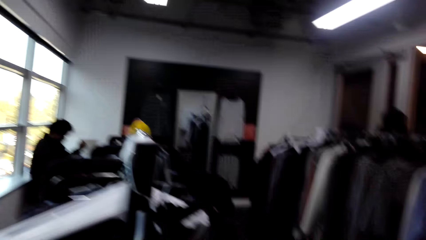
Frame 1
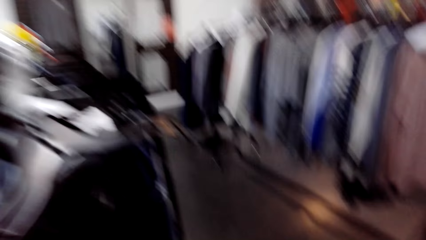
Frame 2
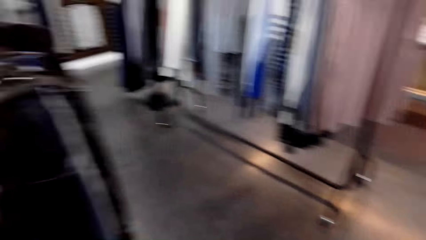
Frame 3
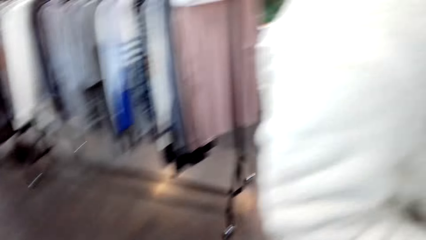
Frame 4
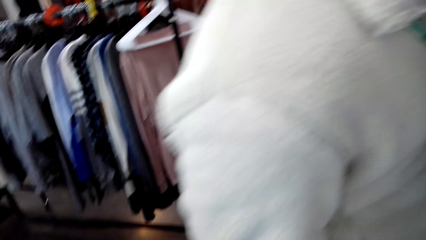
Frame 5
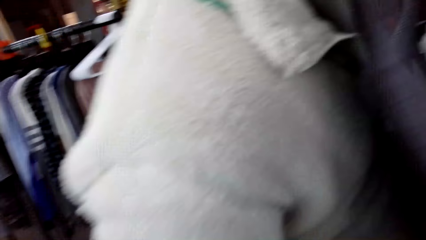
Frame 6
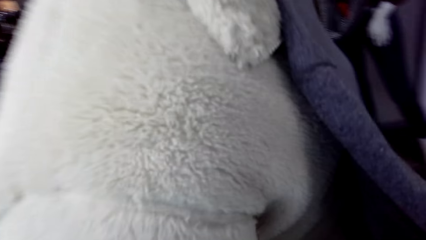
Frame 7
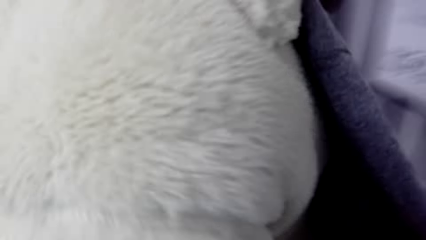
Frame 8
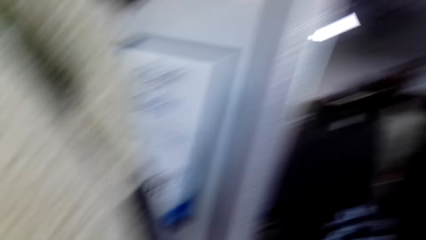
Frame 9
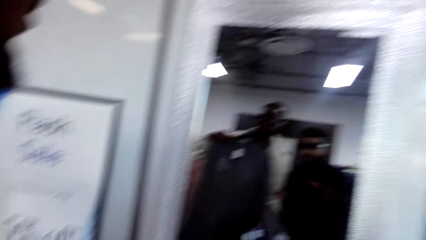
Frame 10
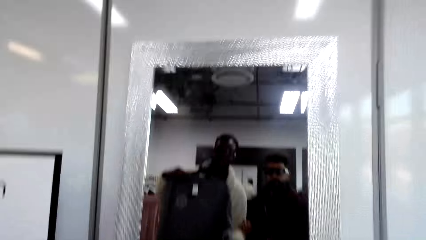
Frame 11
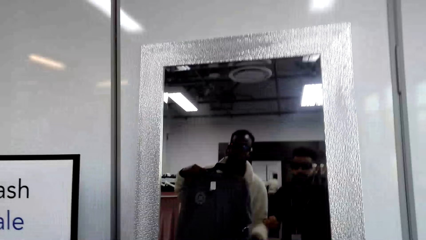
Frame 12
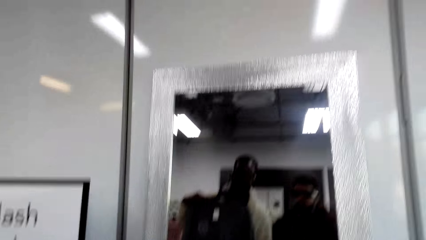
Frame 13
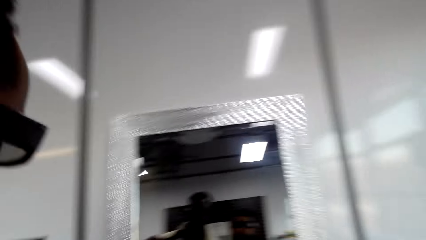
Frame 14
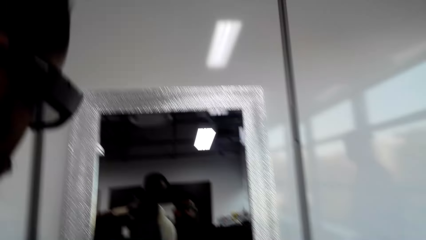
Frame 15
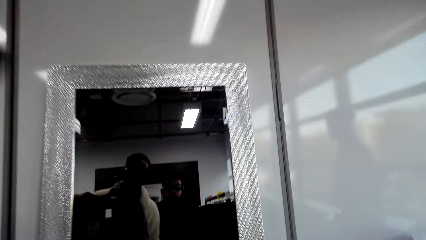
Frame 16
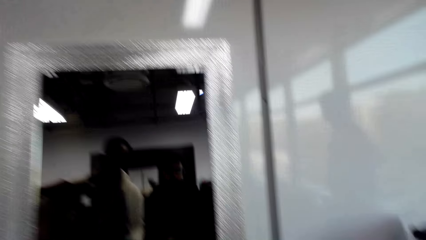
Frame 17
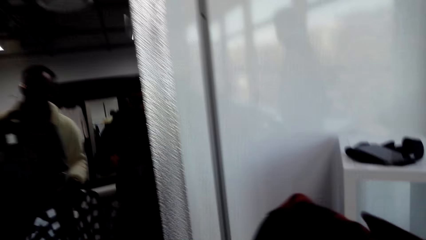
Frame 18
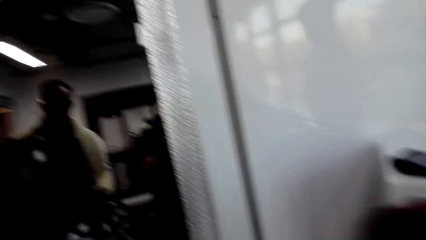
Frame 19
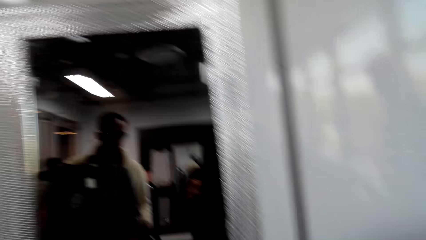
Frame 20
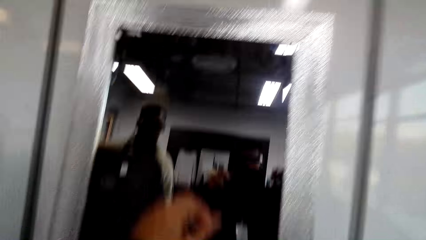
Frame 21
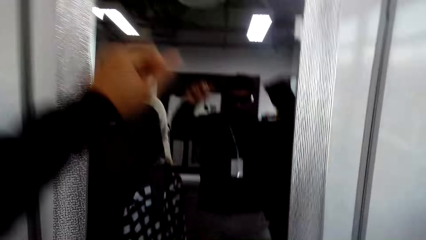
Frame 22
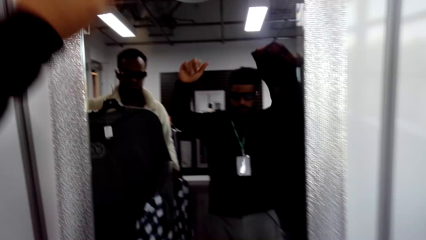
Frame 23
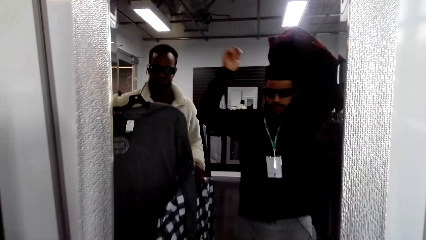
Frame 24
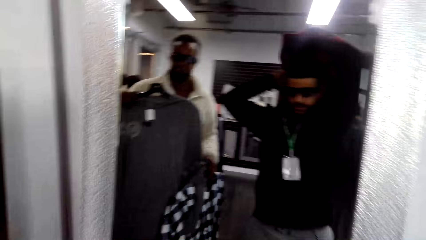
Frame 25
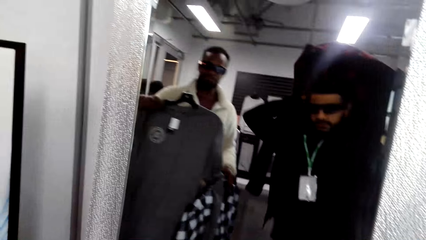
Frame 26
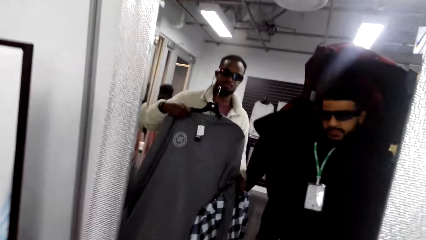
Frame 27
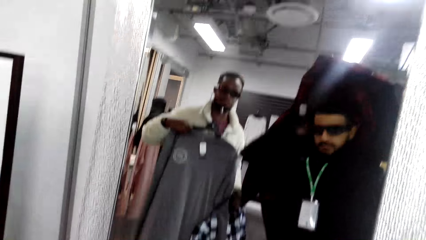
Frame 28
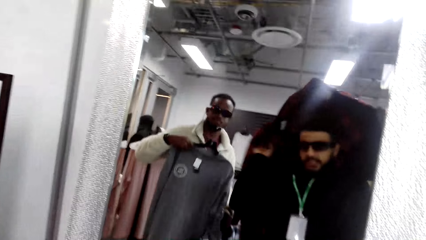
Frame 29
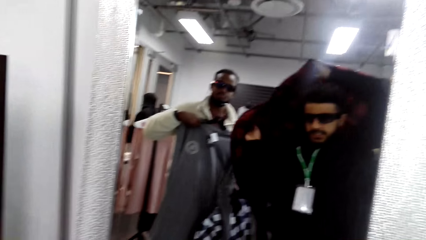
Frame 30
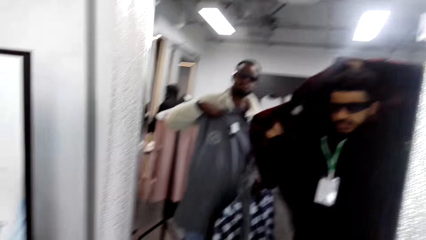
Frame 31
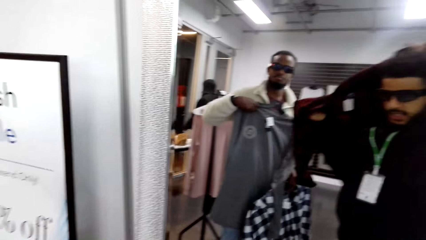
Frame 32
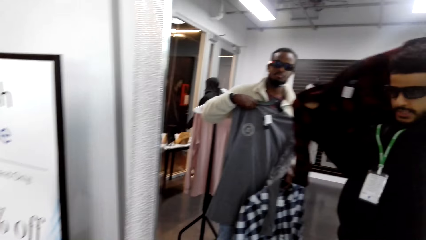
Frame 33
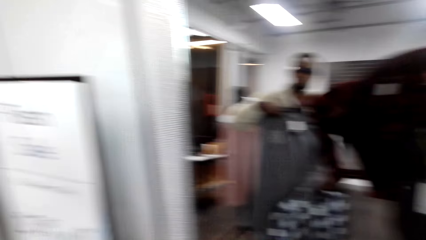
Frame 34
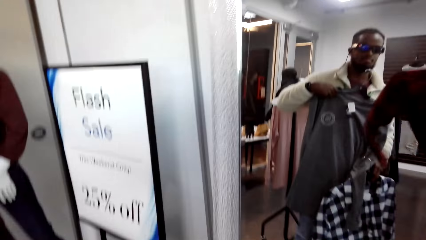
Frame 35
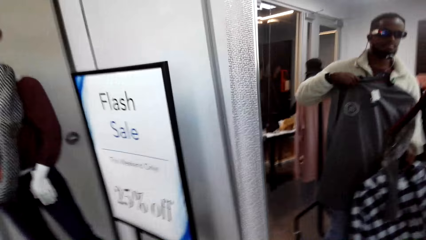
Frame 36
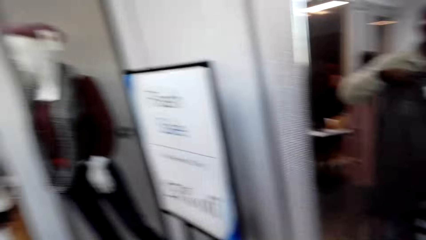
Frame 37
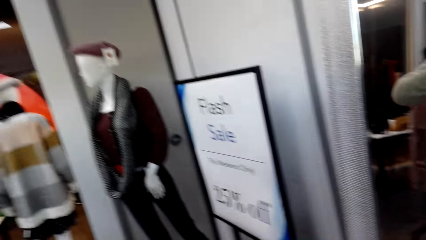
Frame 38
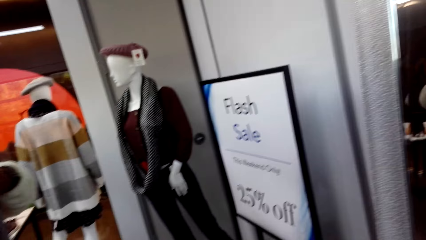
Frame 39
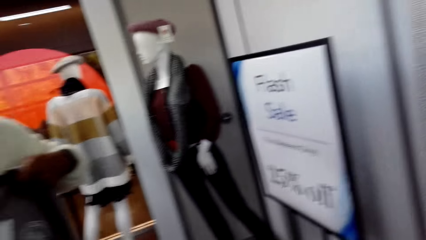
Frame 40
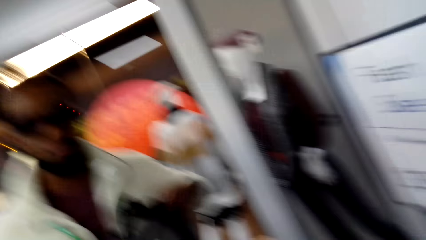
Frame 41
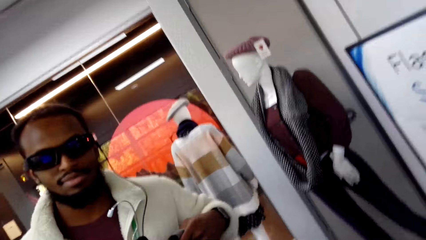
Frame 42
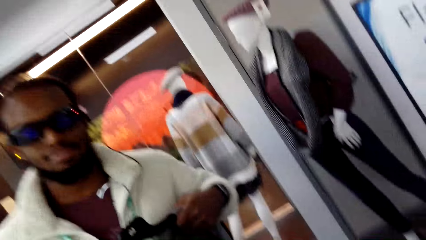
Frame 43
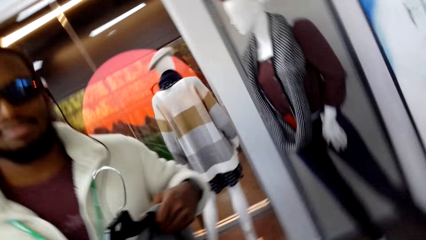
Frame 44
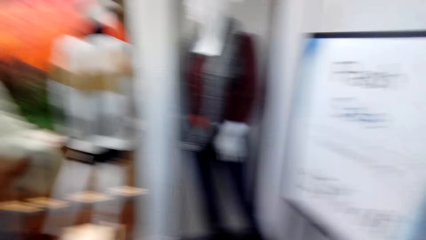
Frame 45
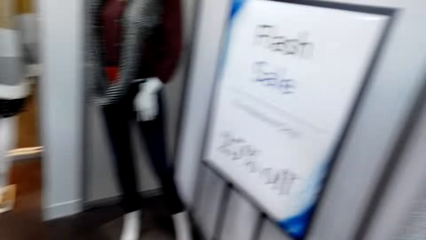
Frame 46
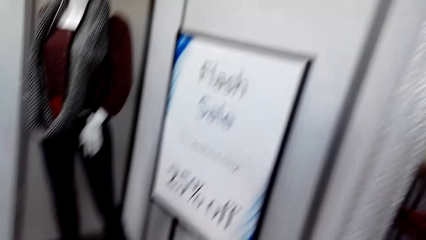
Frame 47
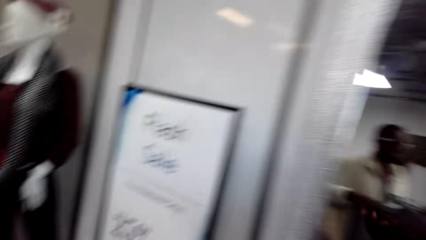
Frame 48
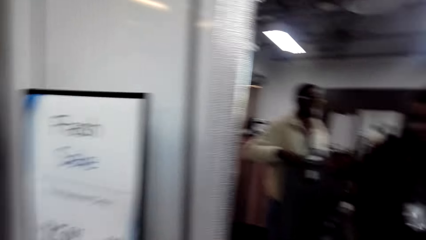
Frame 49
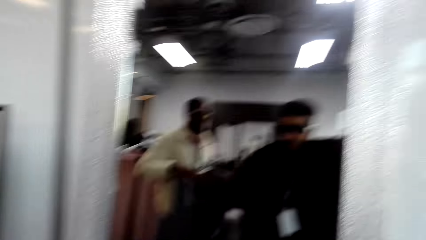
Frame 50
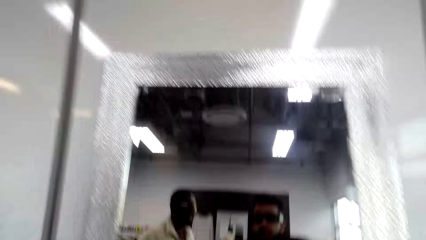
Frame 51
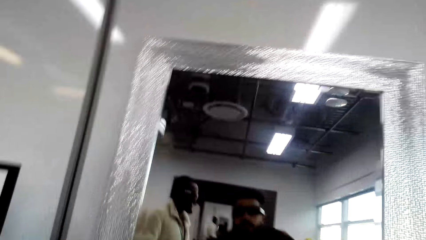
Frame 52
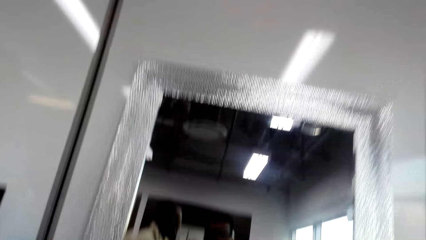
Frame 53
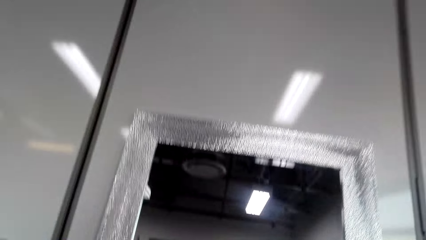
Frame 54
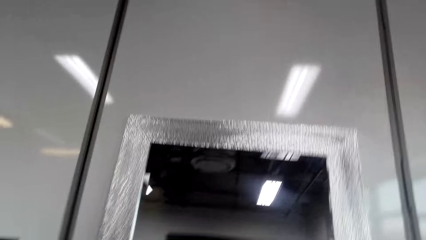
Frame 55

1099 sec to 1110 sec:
The camera wearer walks on. They fit the shirt in front of a mirror.

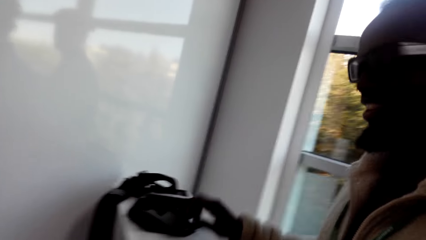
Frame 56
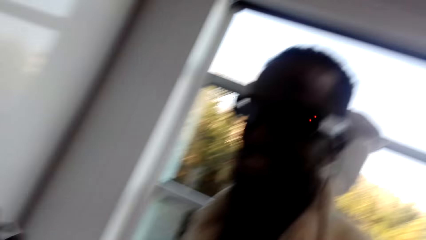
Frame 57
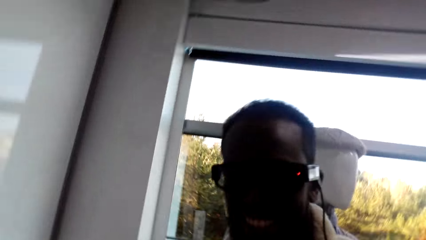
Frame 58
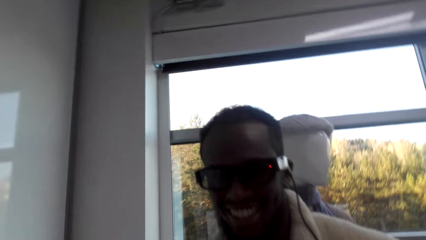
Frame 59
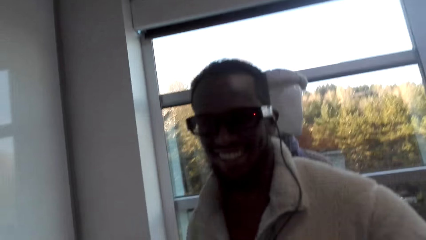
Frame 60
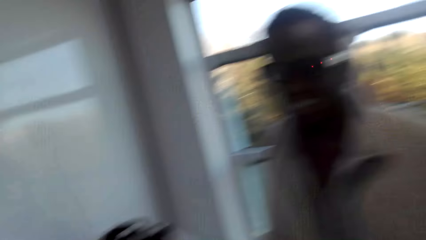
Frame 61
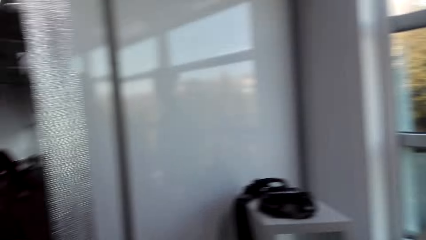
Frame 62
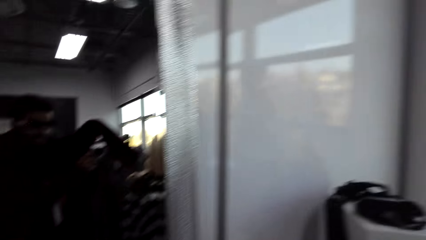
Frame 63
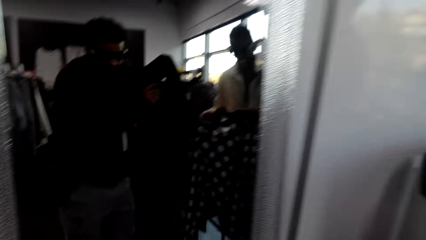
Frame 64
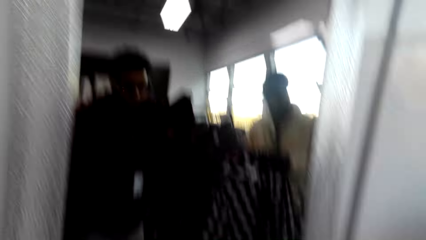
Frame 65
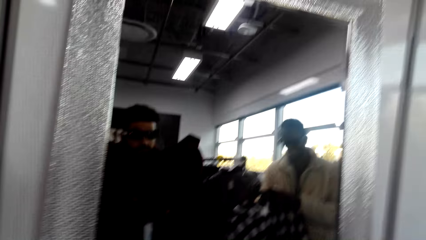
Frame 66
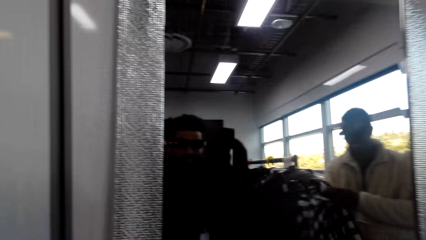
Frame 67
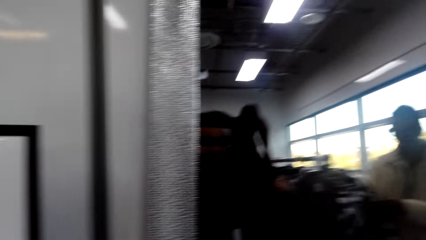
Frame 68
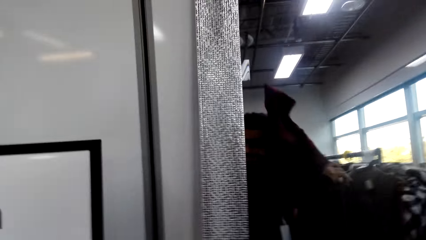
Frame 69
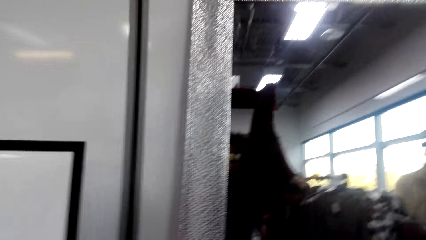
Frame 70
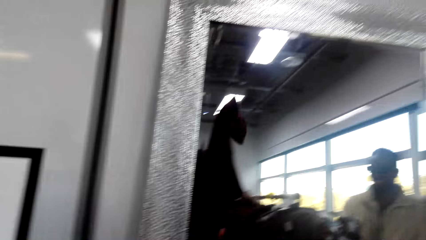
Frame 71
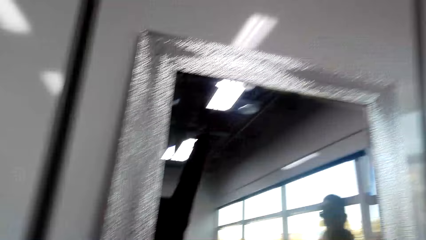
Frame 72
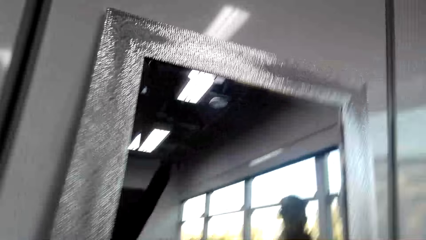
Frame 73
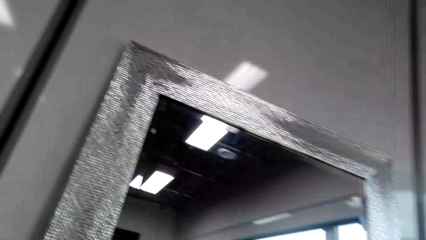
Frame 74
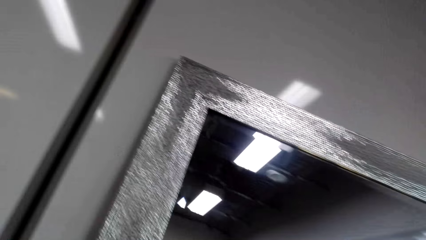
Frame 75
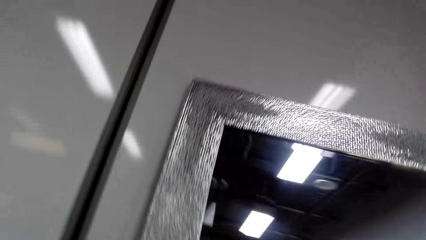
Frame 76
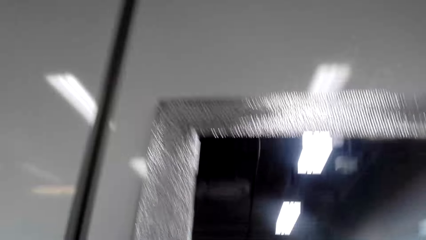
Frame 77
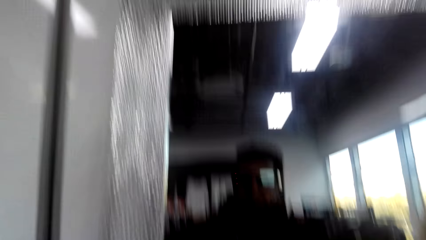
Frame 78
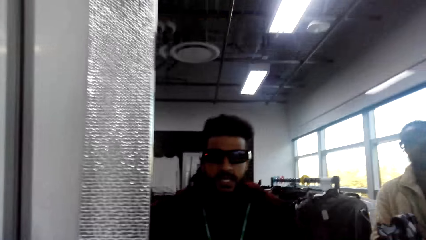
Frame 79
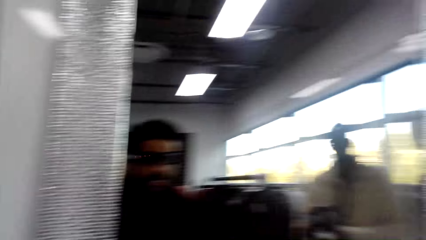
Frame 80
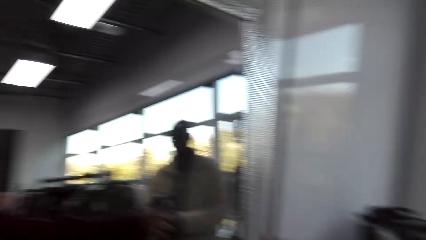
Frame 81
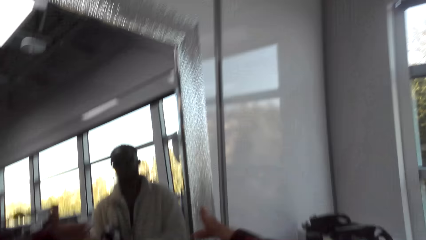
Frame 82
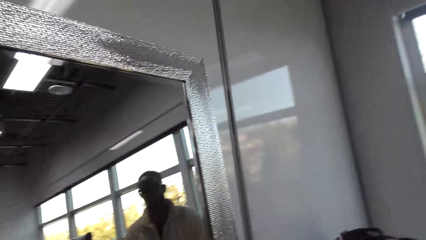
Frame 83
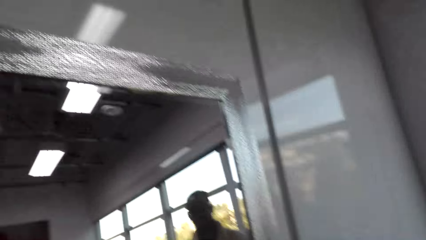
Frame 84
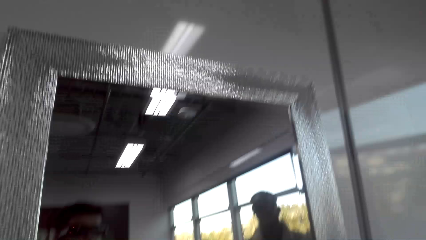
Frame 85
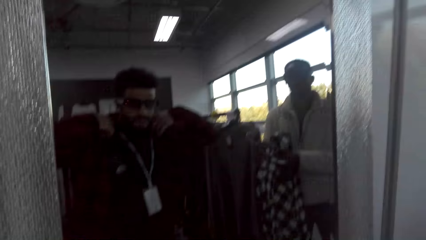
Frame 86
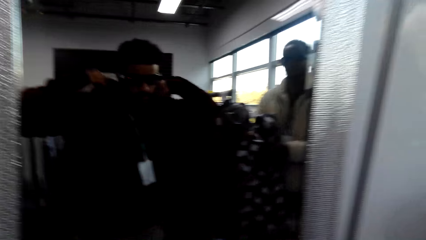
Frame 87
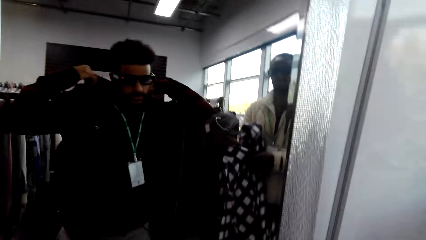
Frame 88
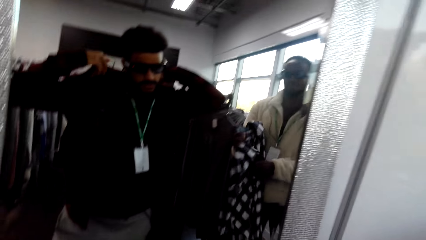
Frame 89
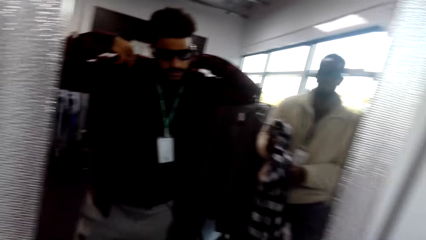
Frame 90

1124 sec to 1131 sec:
The camera wearer interacts with someone.
